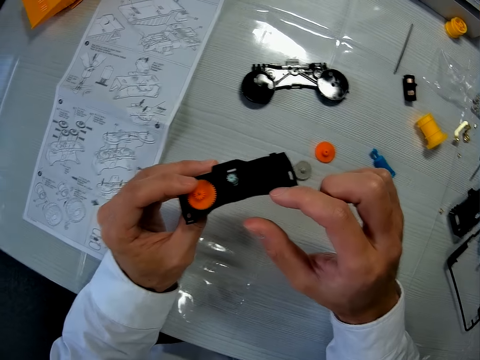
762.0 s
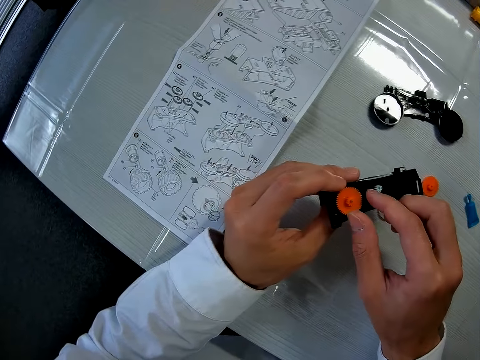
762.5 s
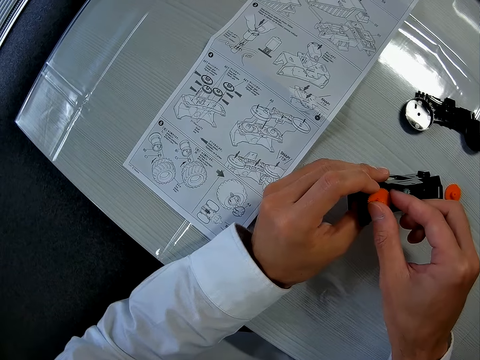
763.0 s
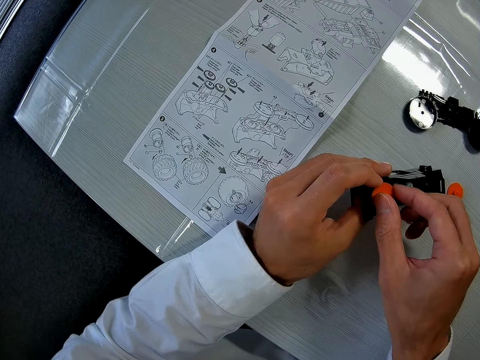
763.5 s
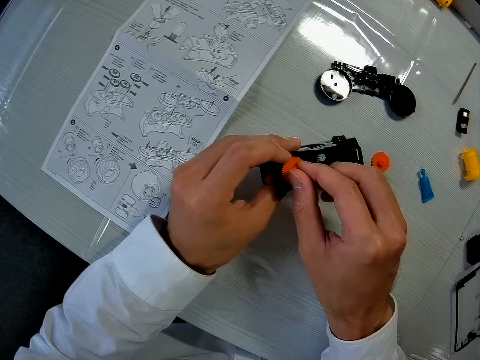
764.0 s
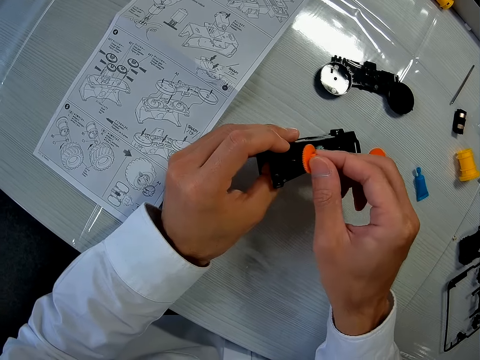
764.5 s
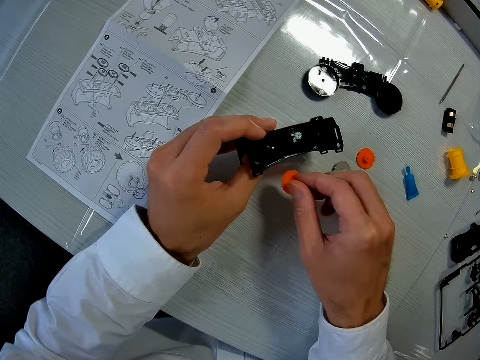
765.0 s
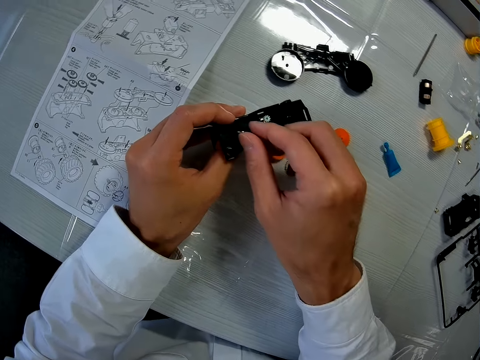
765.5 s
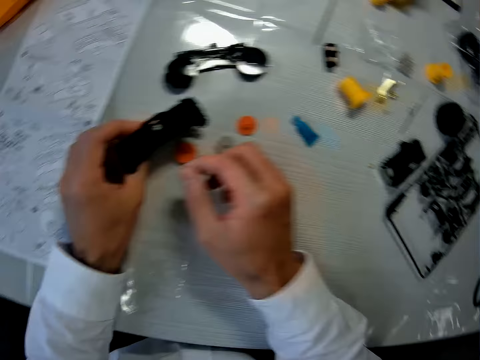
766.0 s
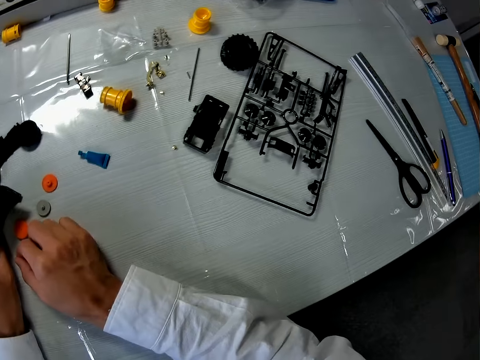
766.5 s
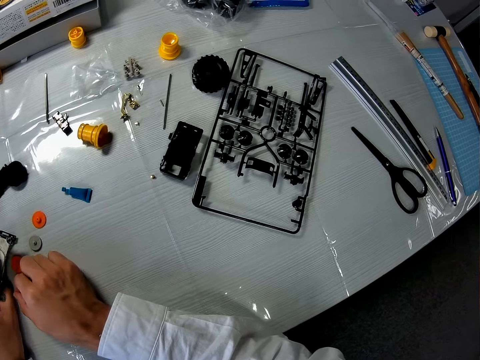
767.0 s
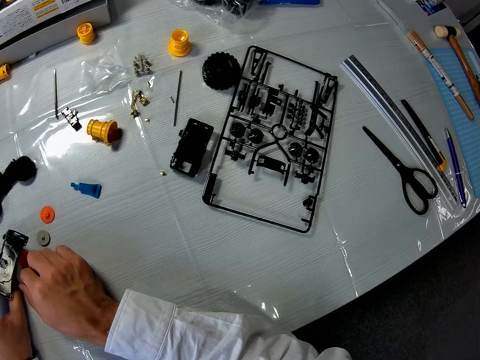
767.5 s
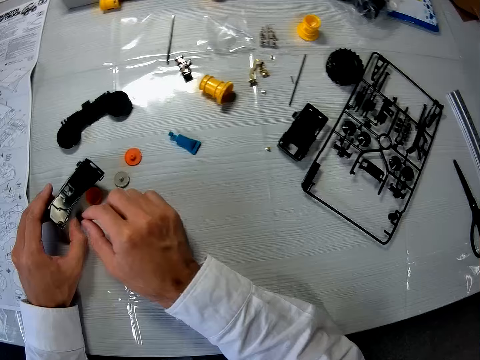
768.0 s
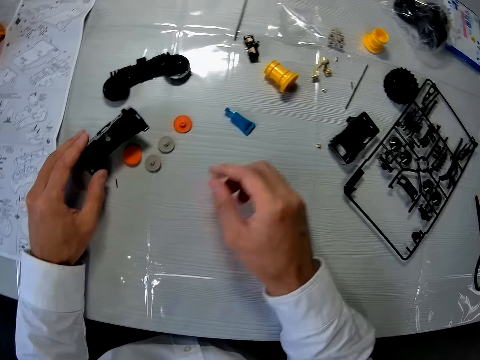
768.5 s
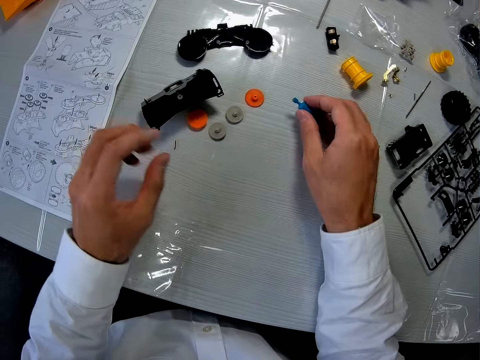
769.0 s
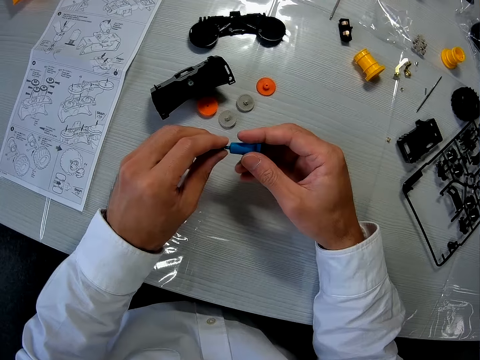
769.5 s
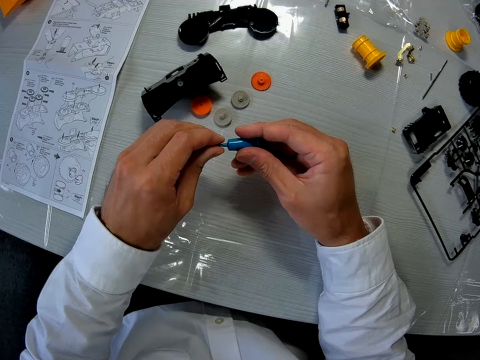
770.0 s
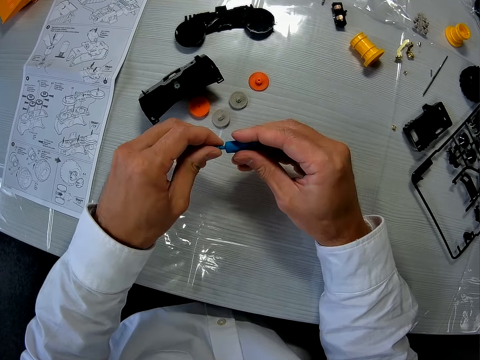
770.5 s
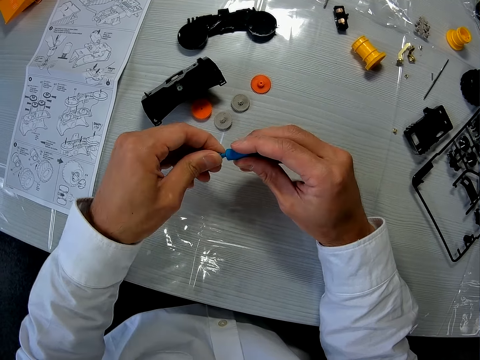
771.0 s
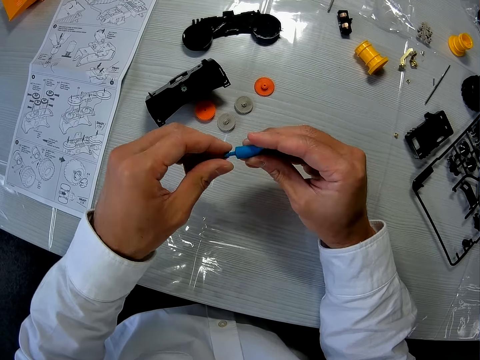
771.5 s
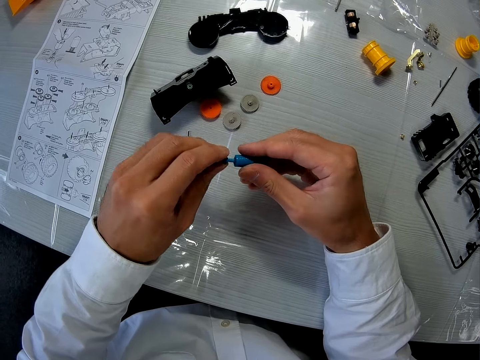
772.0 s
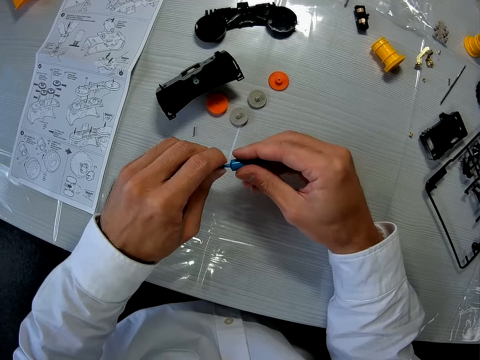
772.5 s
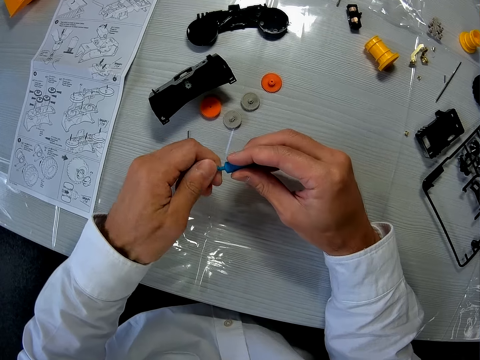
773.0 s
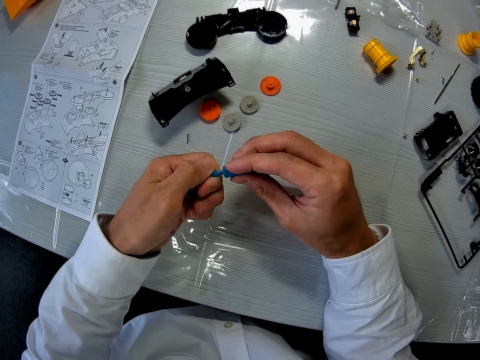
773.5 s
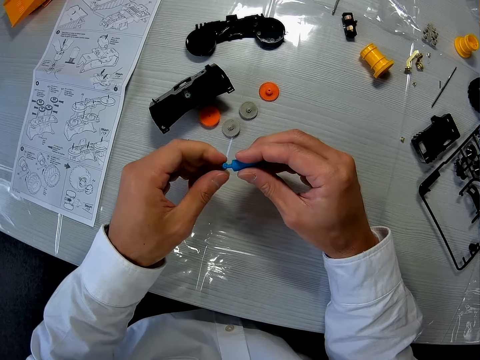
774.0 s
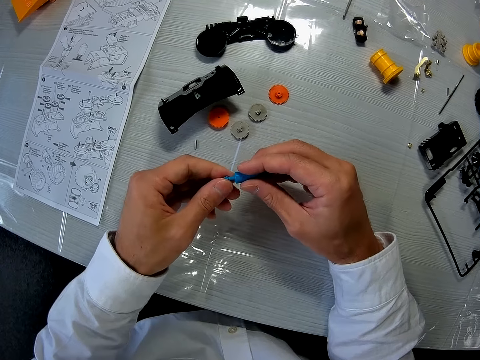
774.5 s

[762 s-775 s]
The camera wearer separates the parts of the toy car. They drop a part of the toy car on the table. They drop another part of the toy car on the table. They pick up the tube on the table. They open the cover of the tube.

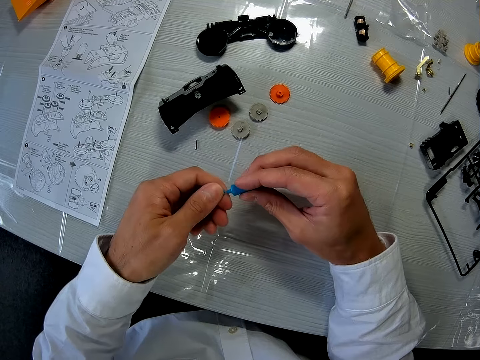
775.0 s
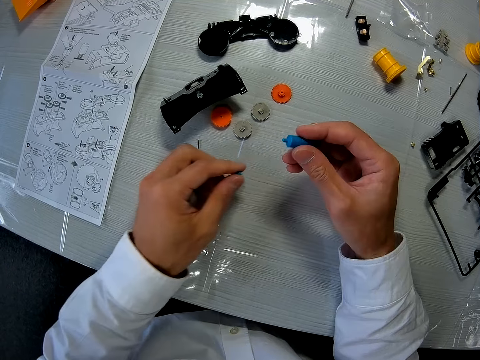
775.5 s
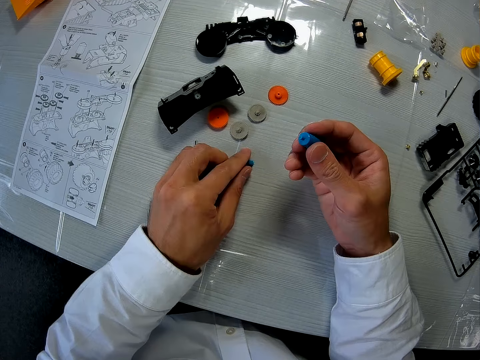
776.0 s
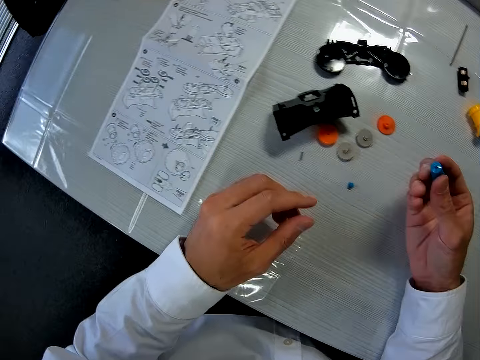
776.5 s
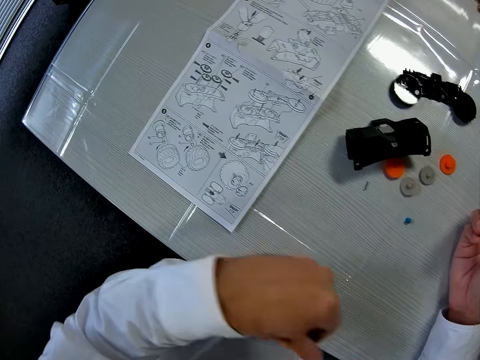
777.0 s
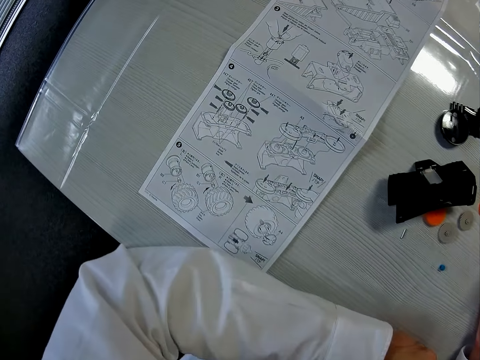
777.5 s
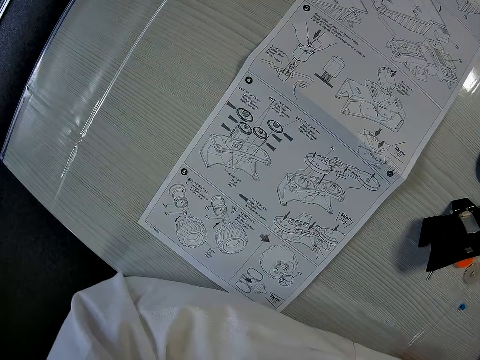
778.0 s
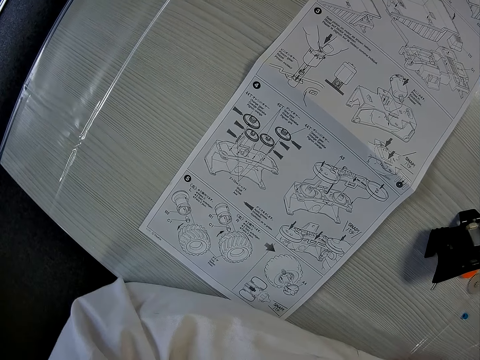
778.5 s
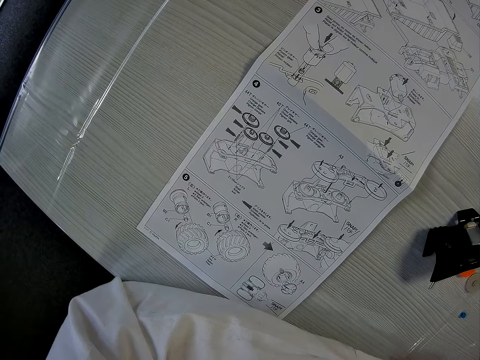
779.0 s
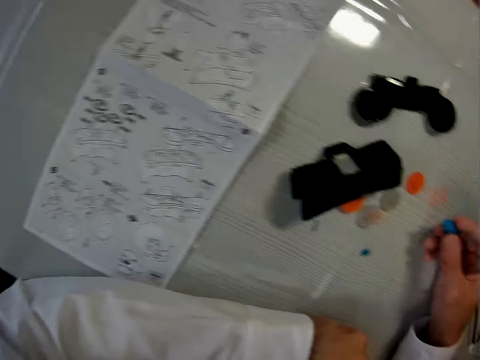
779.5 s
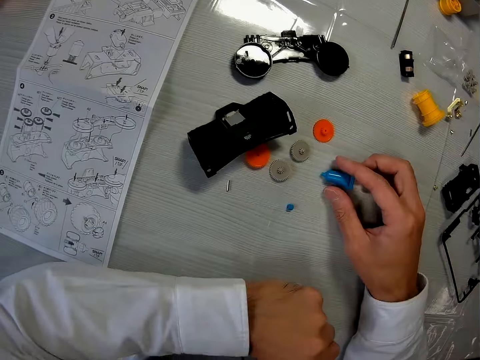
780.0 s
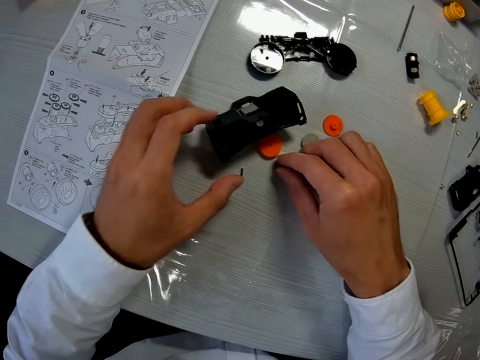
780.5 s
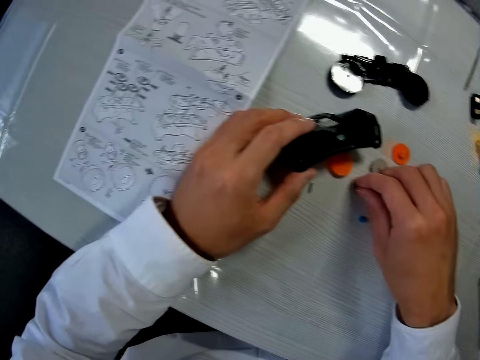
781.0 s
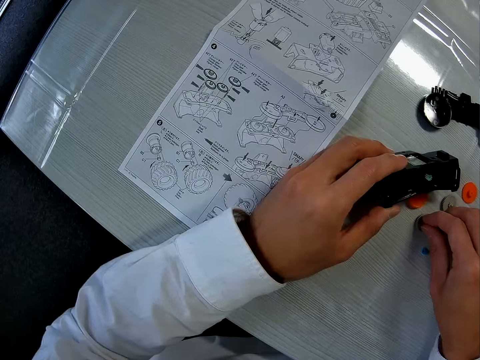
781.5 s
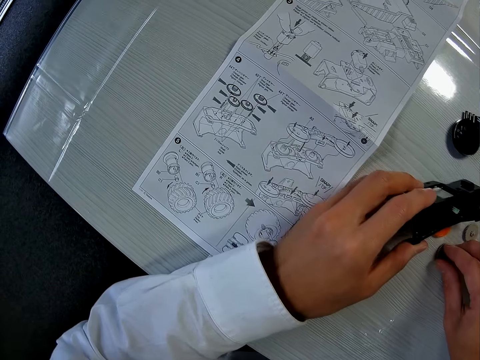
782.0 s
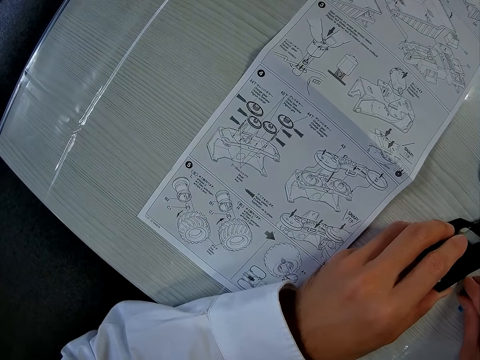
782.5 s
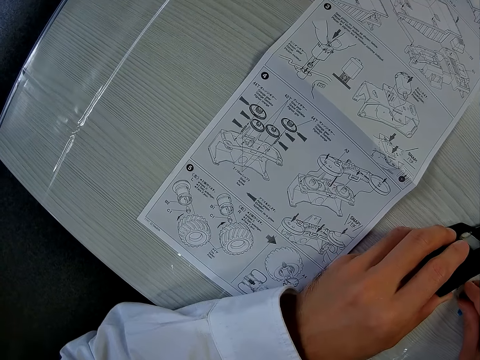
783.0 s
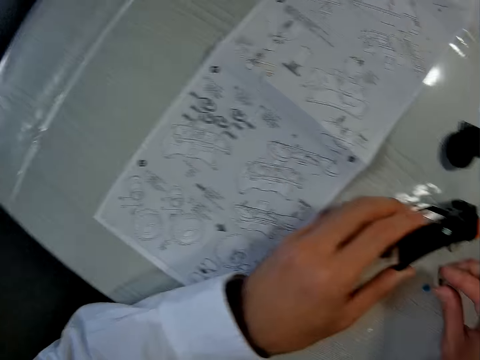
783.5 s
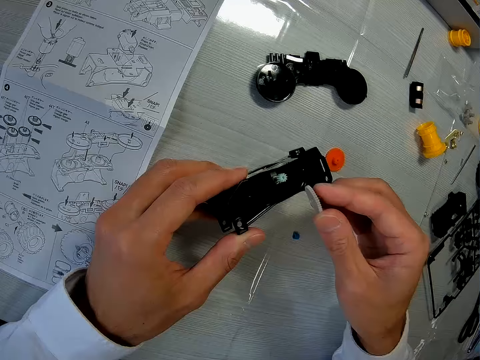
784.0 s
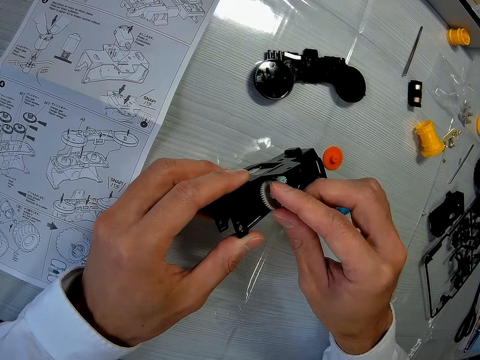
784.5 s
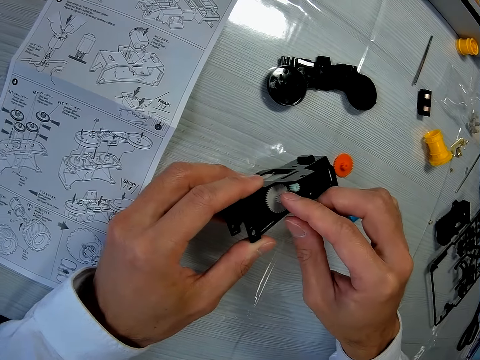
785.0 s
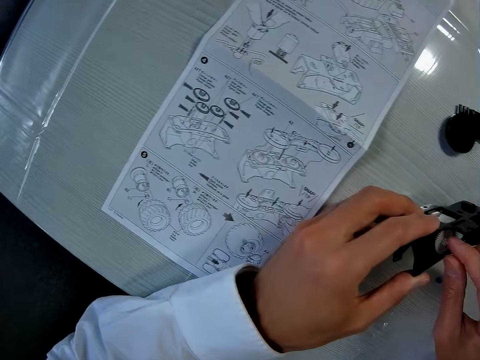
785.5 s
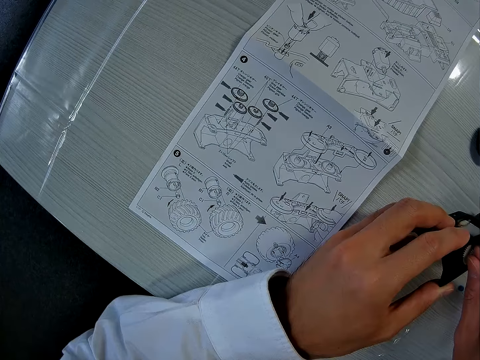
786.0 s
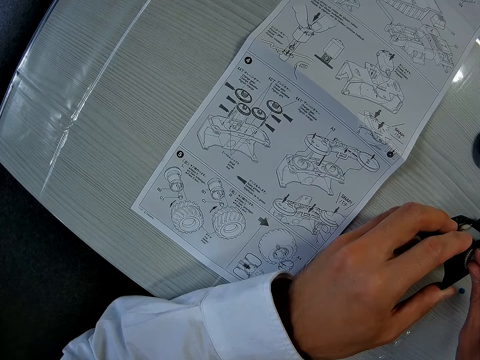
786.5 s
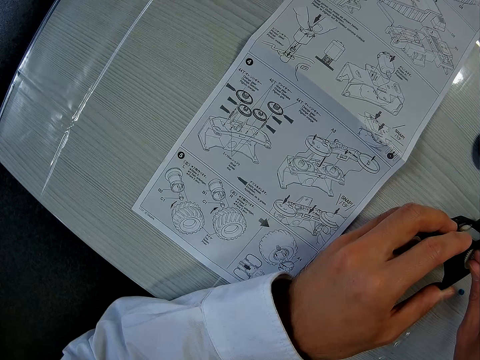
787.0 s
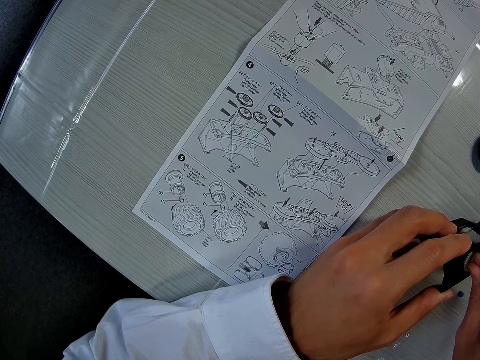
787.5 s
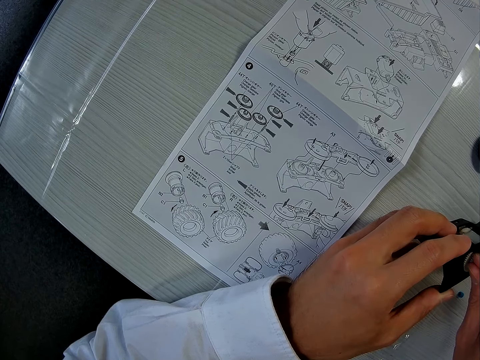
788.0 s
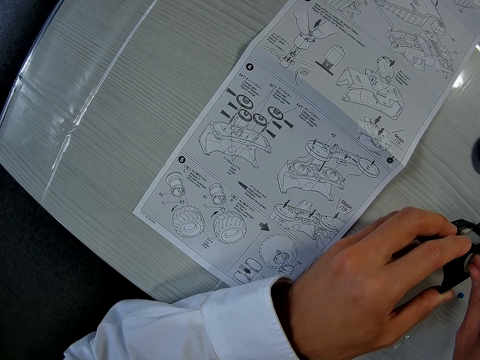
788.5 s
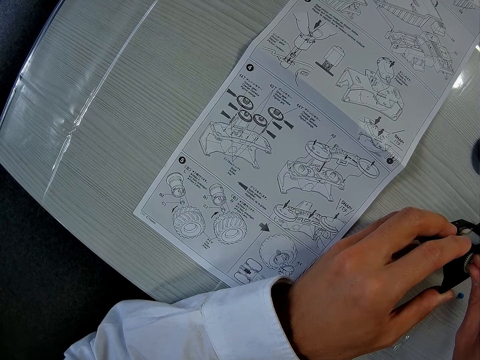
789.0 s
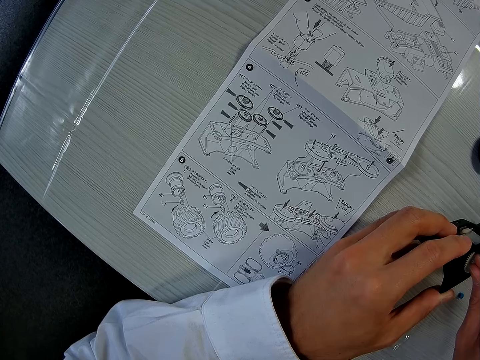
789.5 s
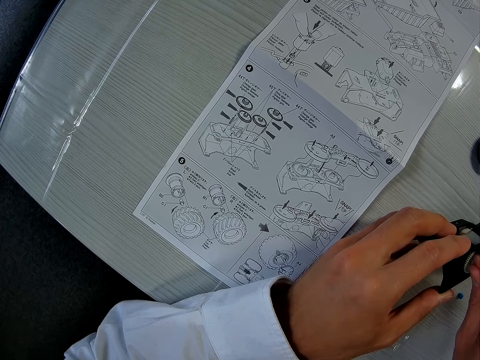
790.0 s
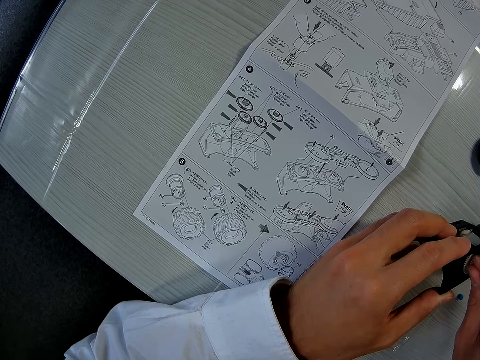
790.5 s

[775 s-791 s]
The camera wearer drops the cover of the tube on the table. He looks at the paper on the table. He drops the tube on the table. He touches the part of the toy car on the table. He looks at the paper on the table. He picks up the part of the toy car on the table with his right hand. He couples the parts of the toy car together. He looks at the paper on the table.
